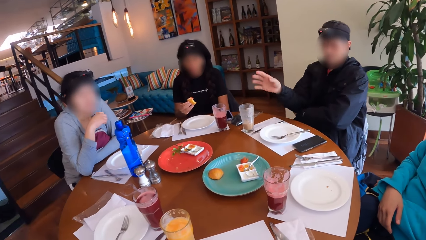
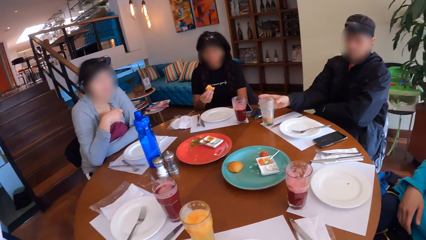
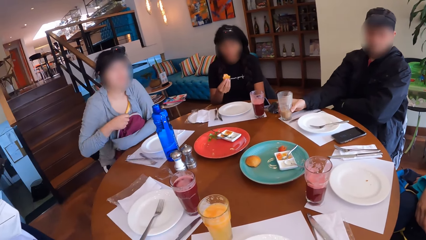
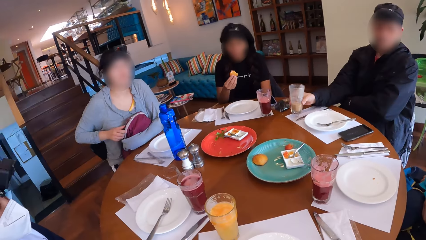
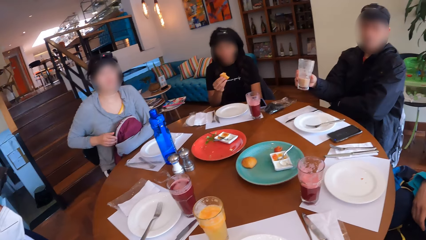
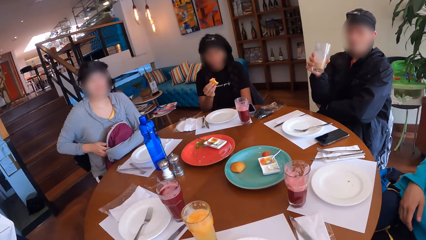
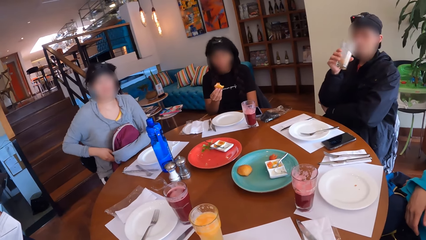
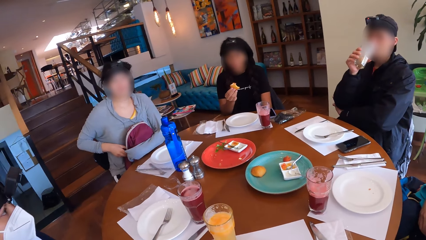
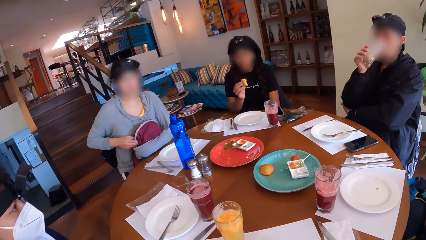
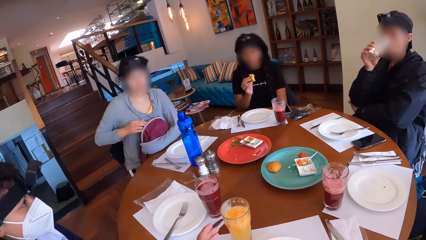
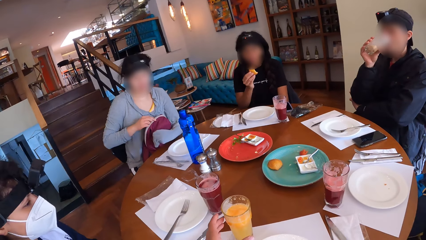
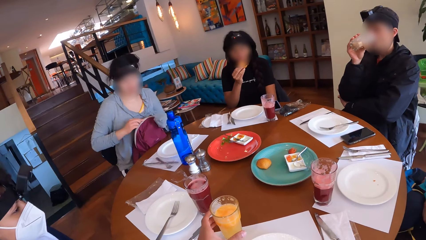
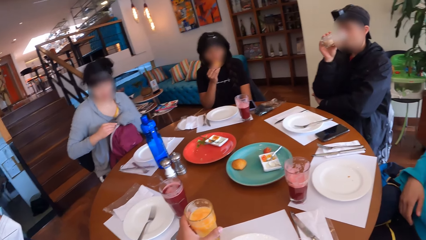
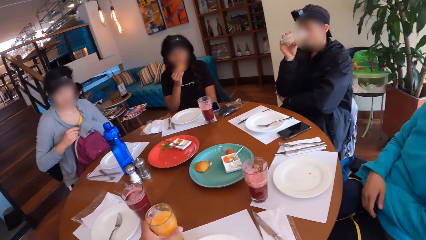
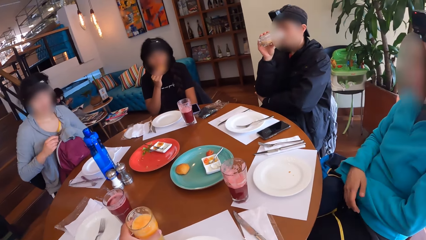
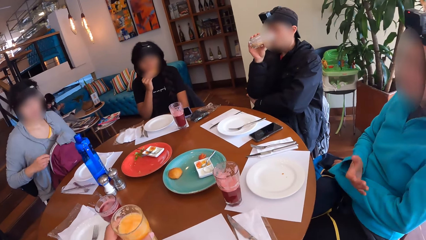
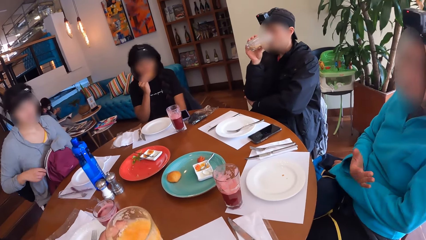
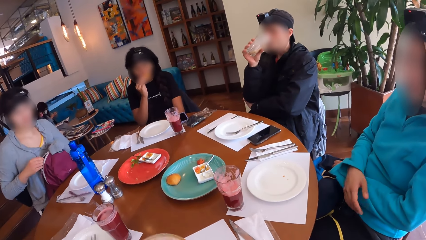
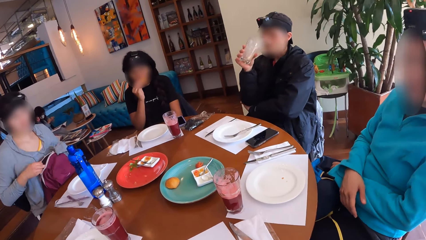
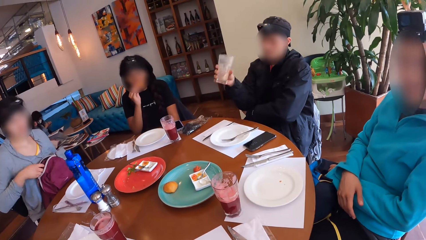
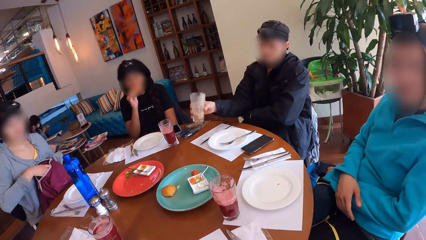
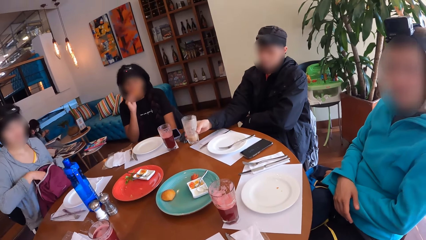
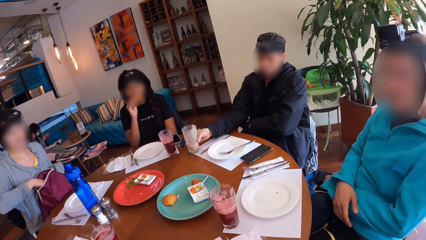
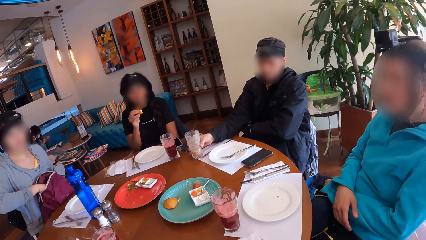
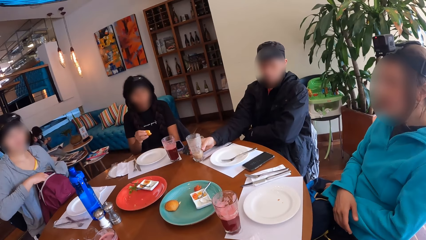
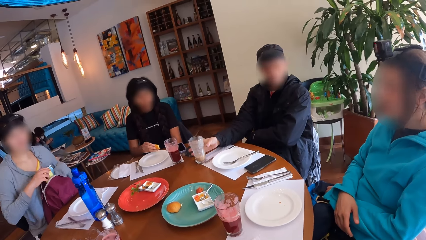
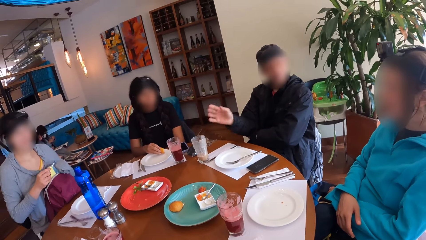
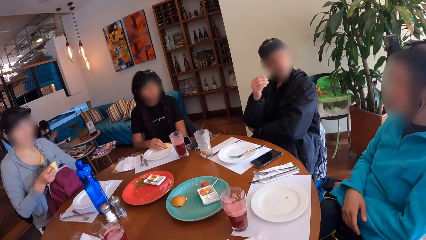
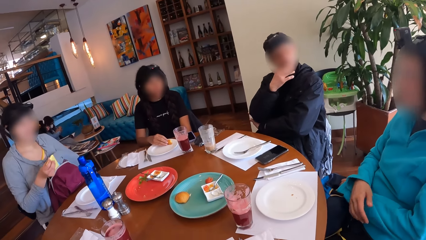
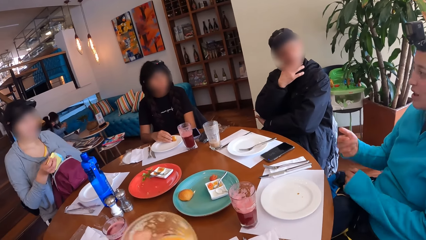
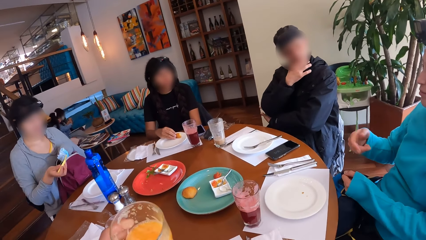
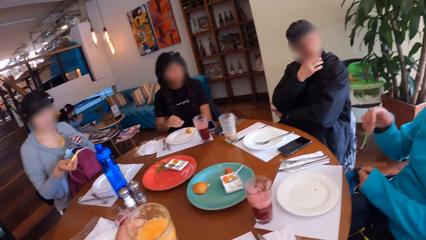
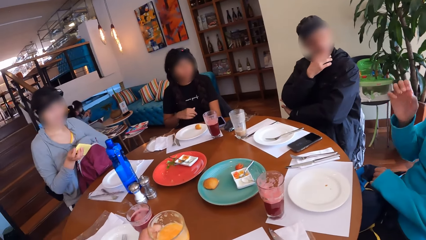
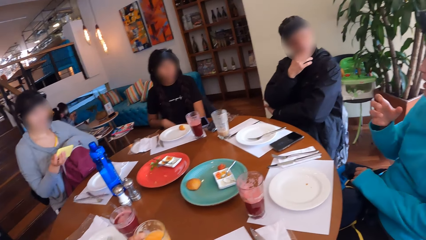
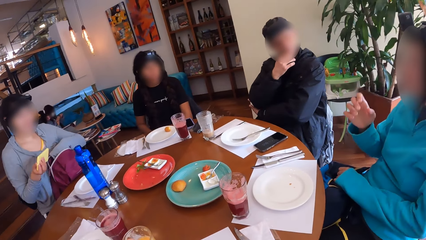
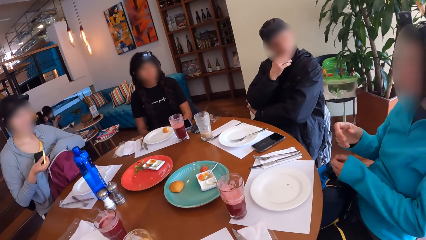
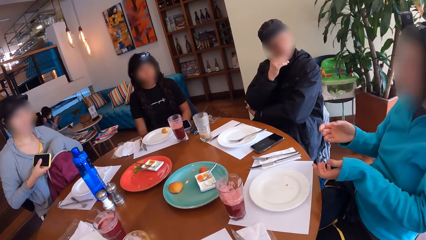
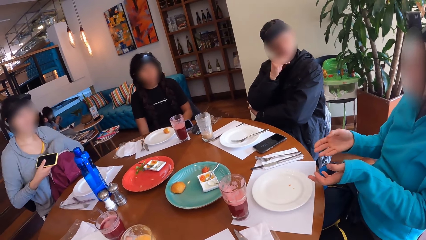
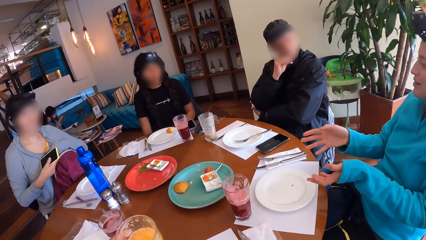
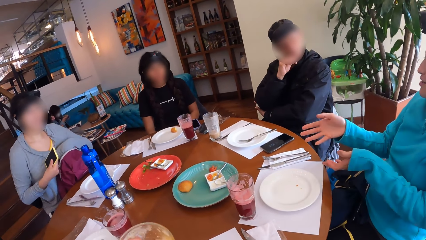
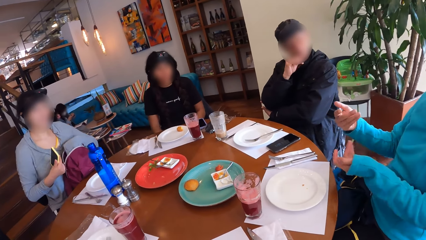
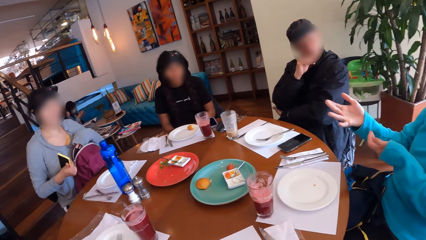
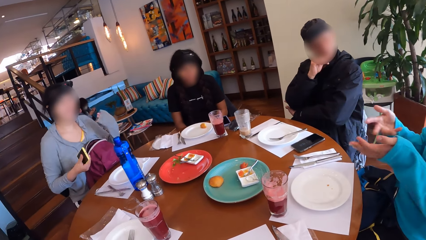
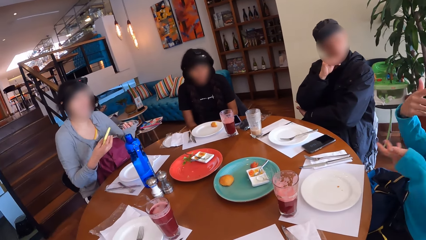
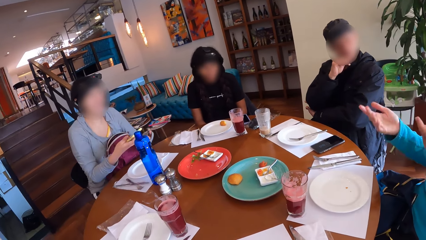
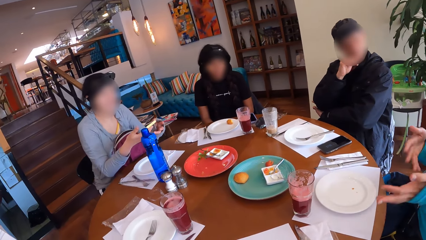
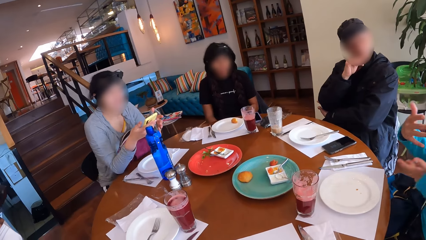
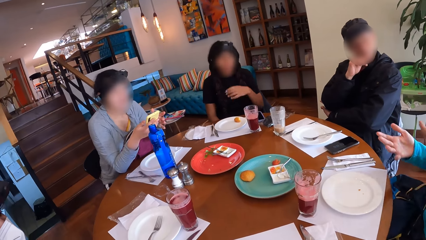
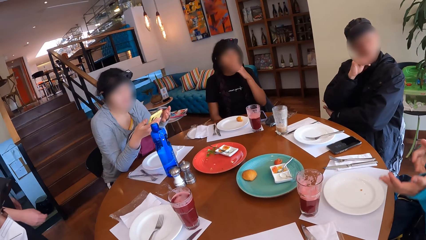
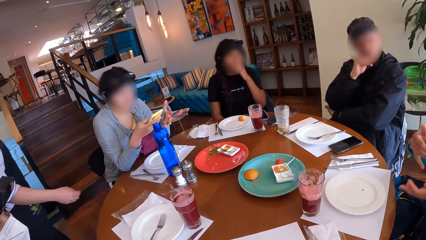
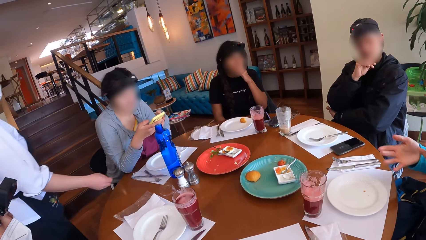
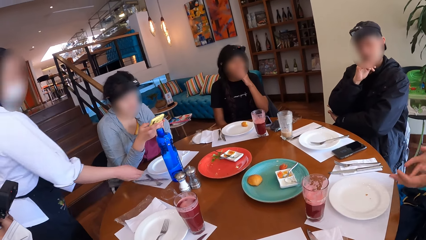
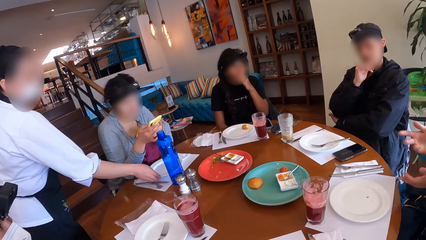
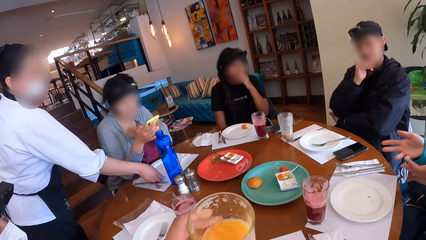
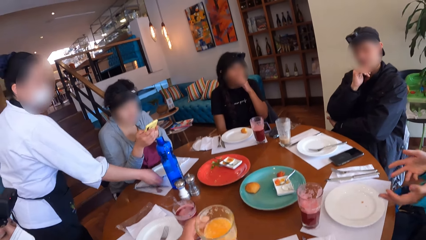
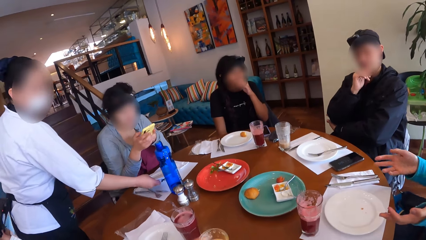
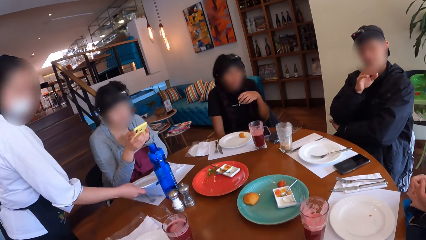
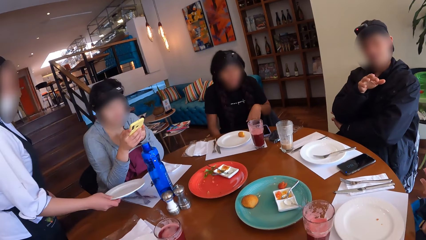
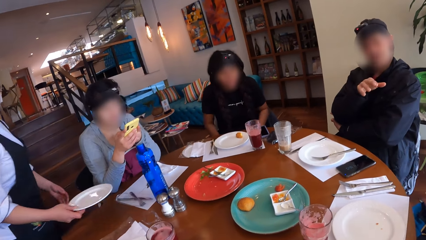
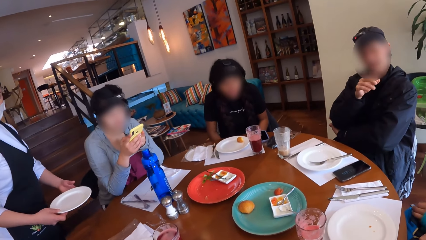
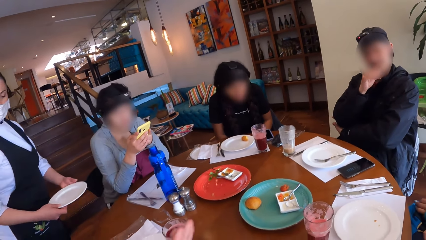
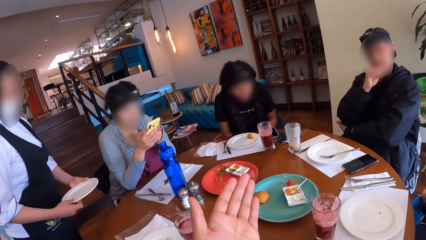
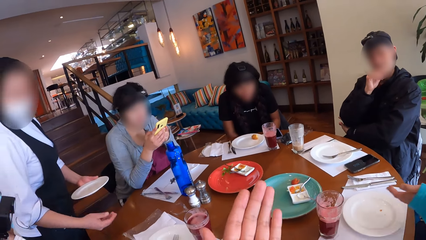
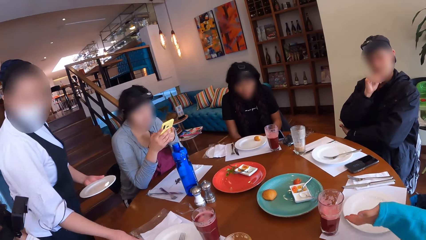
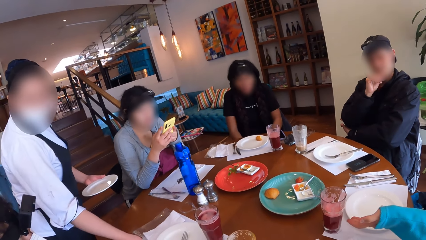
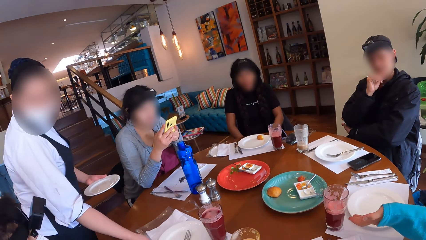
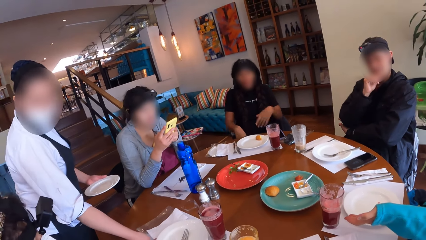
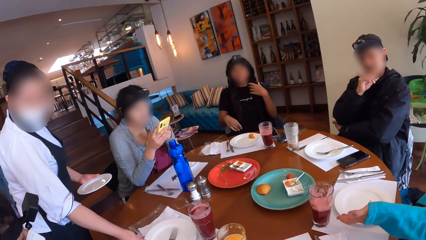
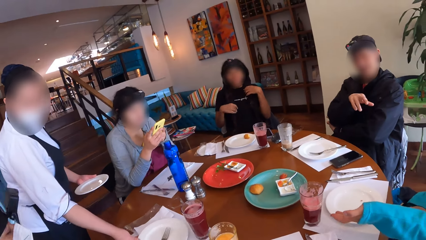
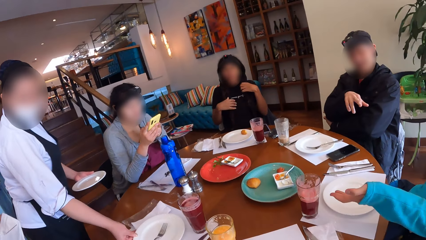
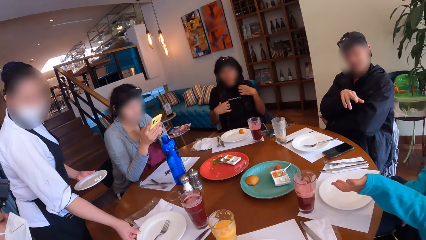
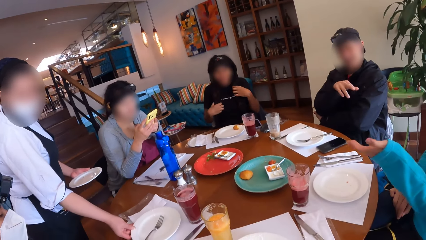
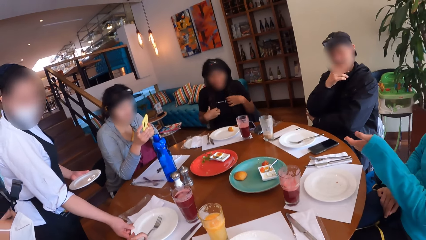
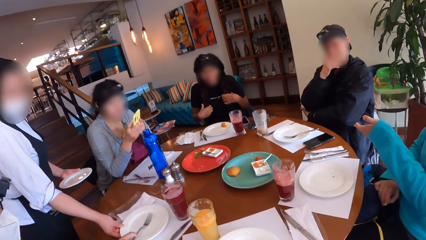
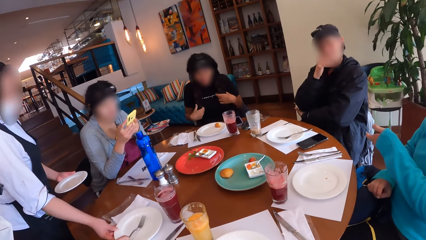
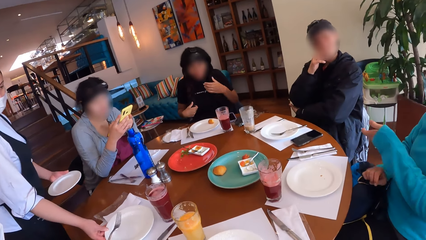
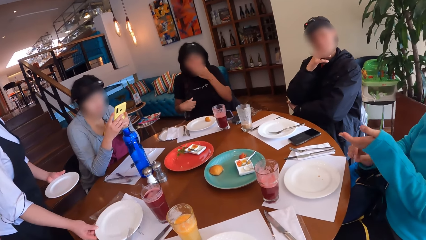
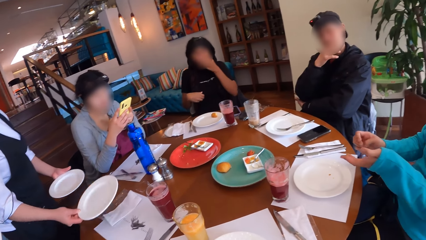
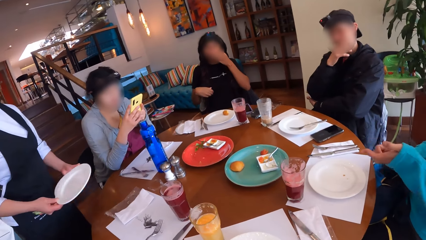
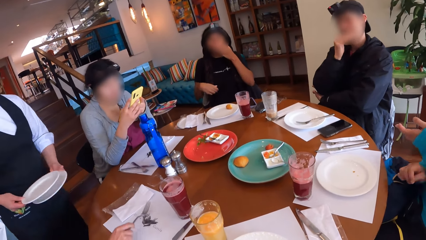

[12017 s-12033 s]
The man picks up the cup of drink on the table with his right hand. The woman opens the bag on her lap with both hands. The man drinks from the cup in his right hand. The camera wearer picks up the cup of juice or glass on the table with his left hand. He drinks juice from the cup in his left hand. The woman dips her right hand into the bag on her lap. The man puts the cup of drink in his right hand on the table. Another woman interacts with the group of people. The first woman brings out a phone from the bag with her right hand. The second woman gesticulates with her hands. The camera wearer lowers the cup of juice in his left hand on the table. He drinks juice from the cup in his left hand. He picks up the glass from the table. The first woman holds the phone with both hands and operates the phone. A third woman interacts with the second woman. A waitress walks to the dining table. The waitress picks up a plate on the dining table with her right hand. The camera wearer lowers the cup of juice in his left hand on the table. The man interacts with the second woman. The man gesticulates with his right hand. The camera wearer interacts with the group of people. The waitress picks up a plate on the dining table with her right hand.
